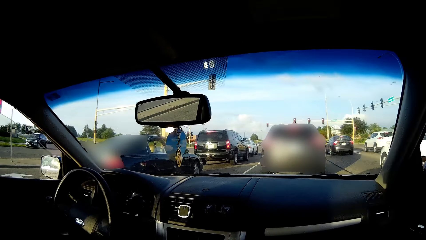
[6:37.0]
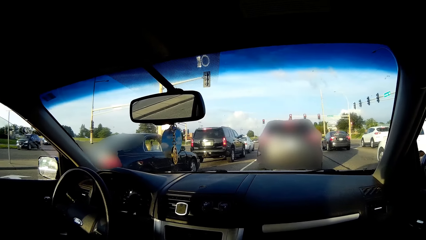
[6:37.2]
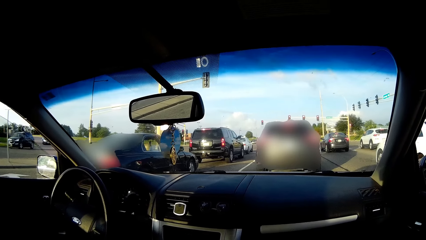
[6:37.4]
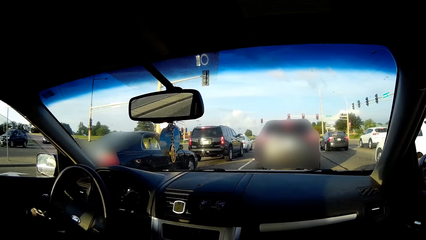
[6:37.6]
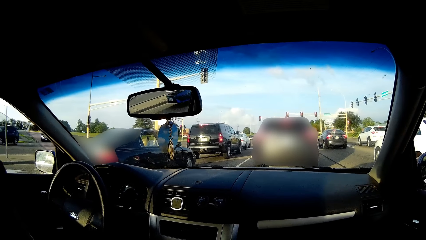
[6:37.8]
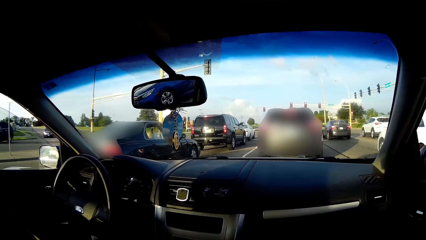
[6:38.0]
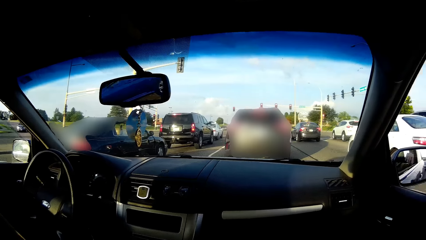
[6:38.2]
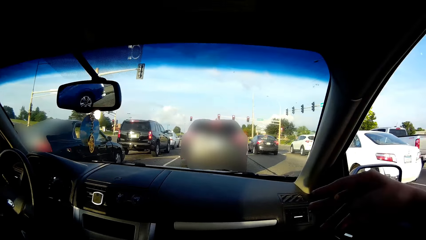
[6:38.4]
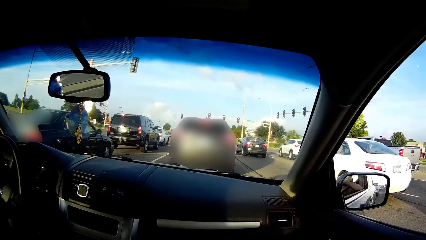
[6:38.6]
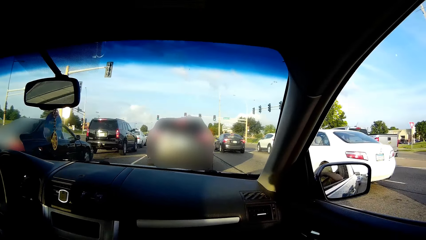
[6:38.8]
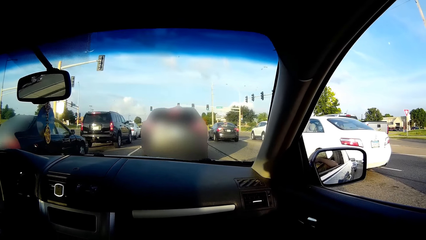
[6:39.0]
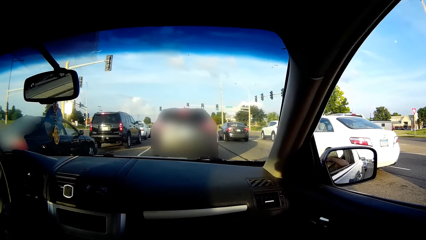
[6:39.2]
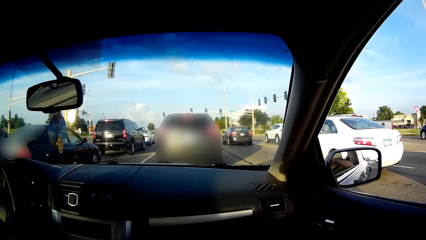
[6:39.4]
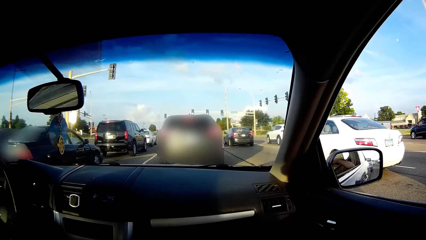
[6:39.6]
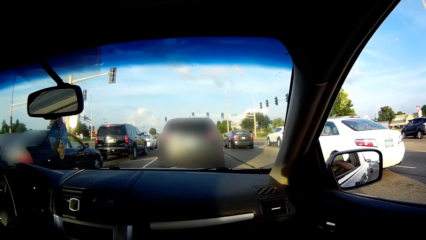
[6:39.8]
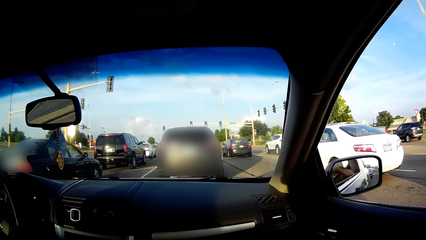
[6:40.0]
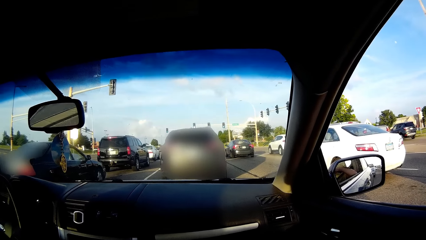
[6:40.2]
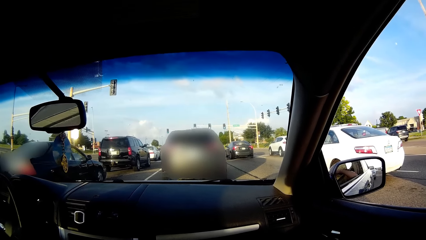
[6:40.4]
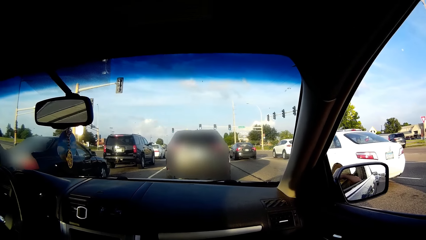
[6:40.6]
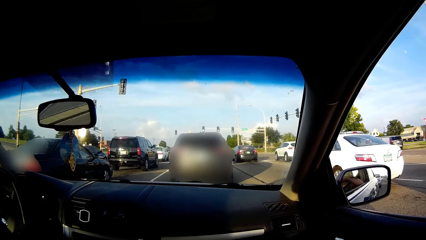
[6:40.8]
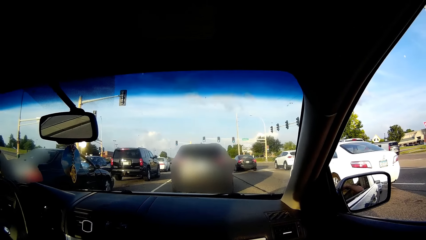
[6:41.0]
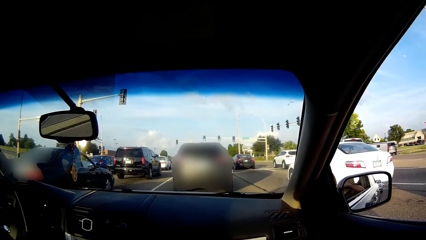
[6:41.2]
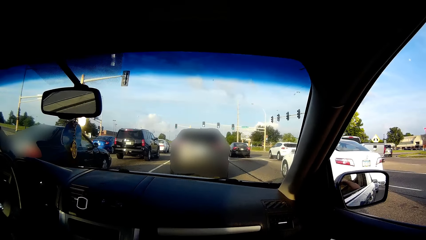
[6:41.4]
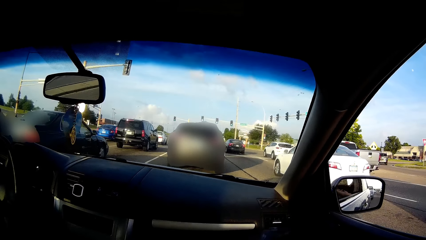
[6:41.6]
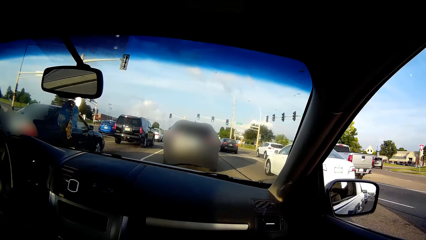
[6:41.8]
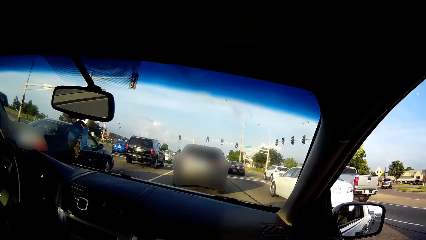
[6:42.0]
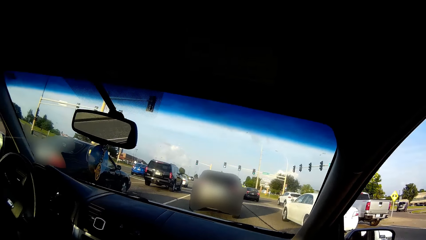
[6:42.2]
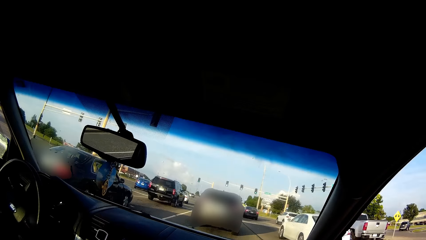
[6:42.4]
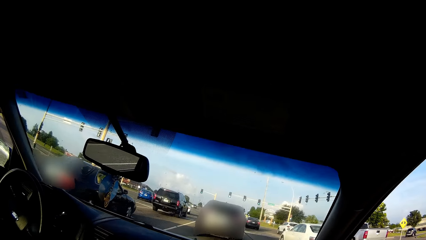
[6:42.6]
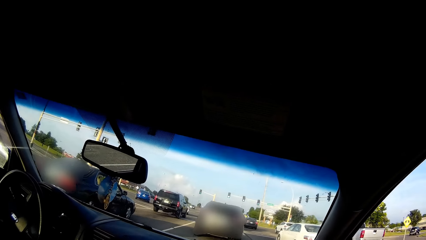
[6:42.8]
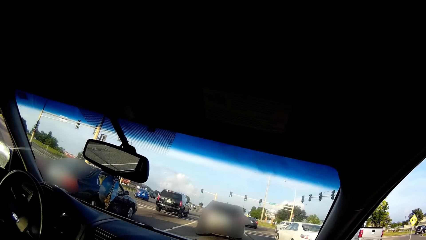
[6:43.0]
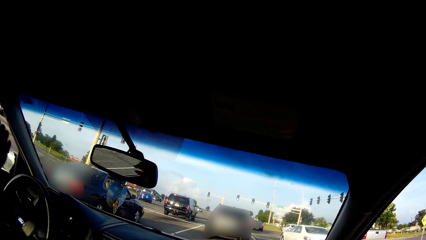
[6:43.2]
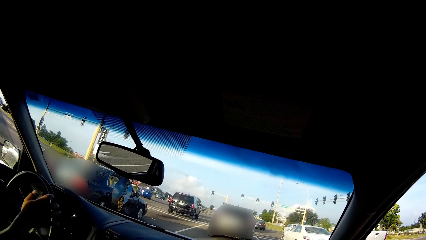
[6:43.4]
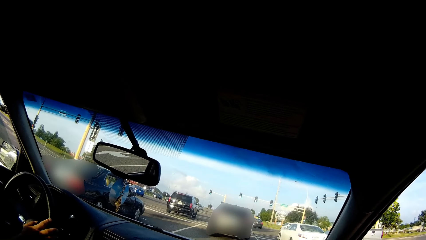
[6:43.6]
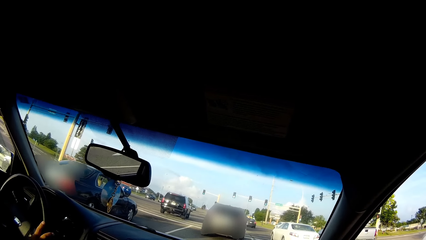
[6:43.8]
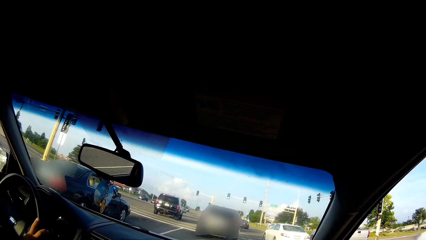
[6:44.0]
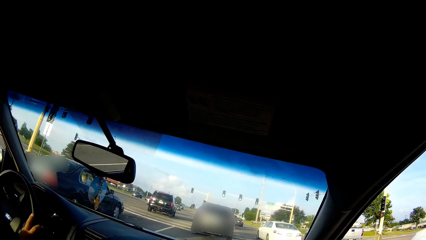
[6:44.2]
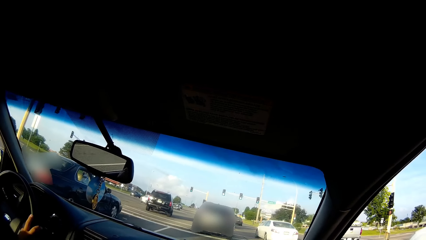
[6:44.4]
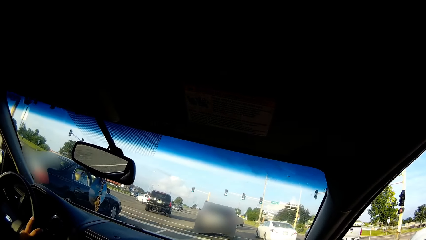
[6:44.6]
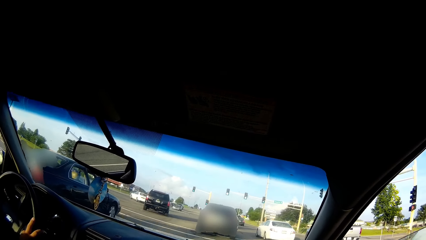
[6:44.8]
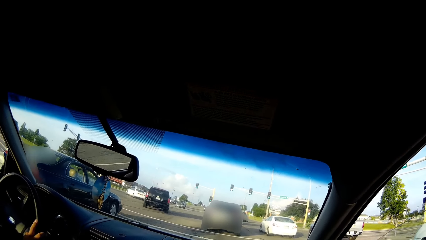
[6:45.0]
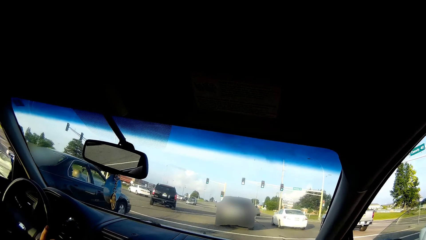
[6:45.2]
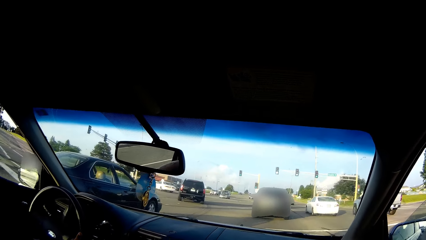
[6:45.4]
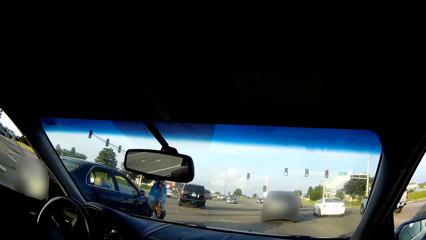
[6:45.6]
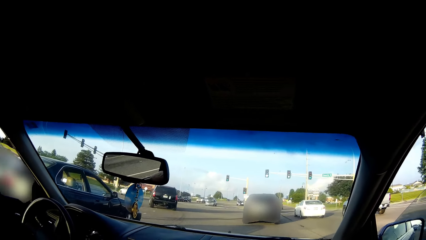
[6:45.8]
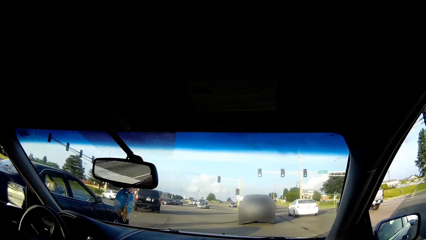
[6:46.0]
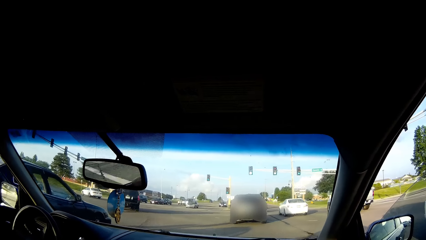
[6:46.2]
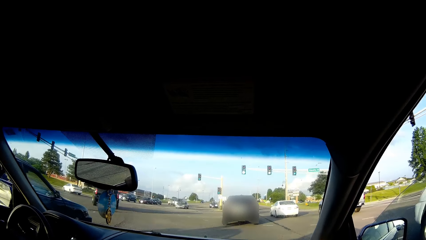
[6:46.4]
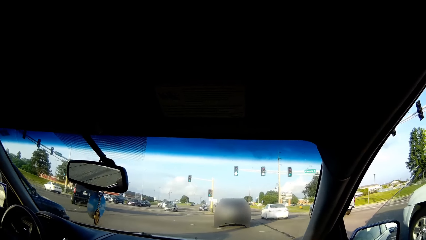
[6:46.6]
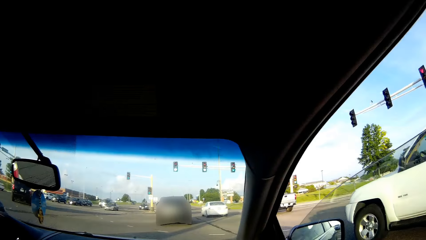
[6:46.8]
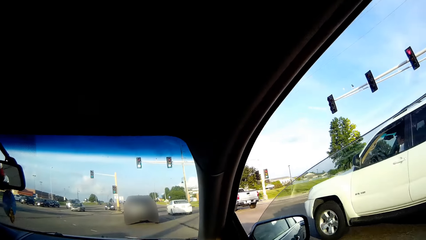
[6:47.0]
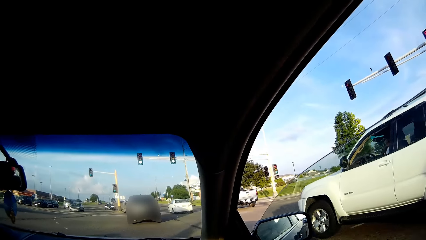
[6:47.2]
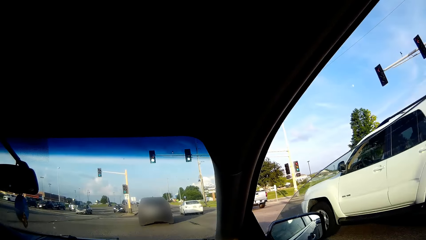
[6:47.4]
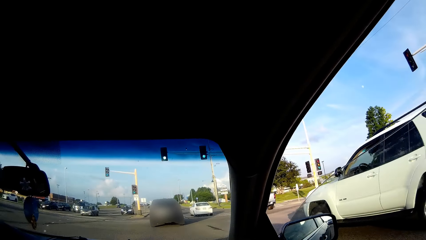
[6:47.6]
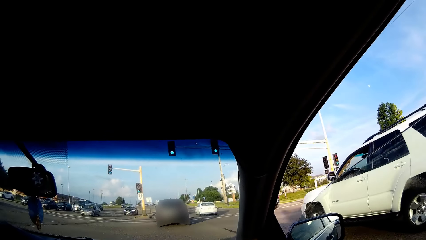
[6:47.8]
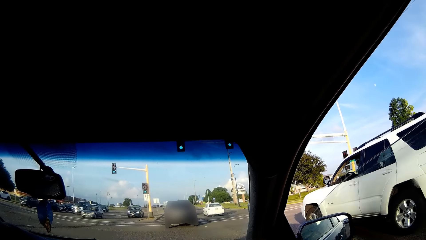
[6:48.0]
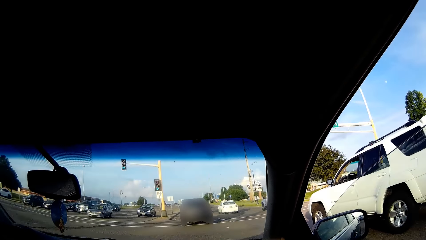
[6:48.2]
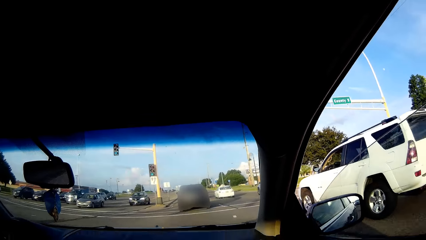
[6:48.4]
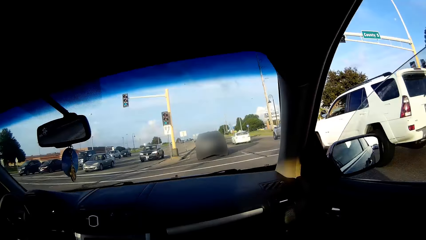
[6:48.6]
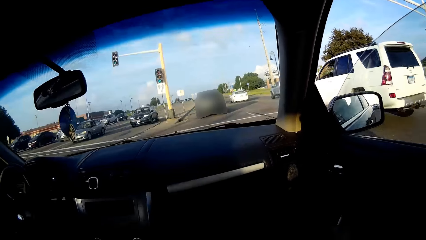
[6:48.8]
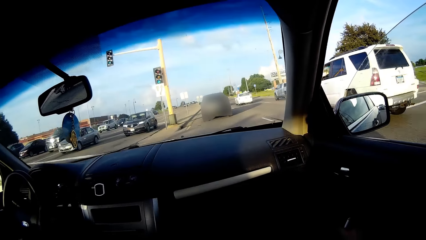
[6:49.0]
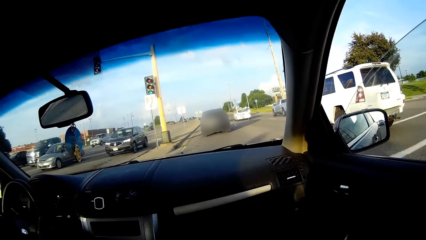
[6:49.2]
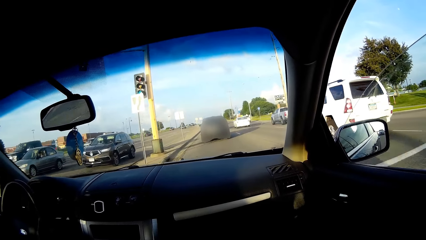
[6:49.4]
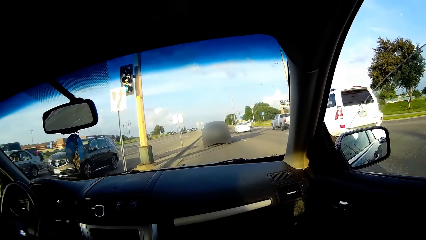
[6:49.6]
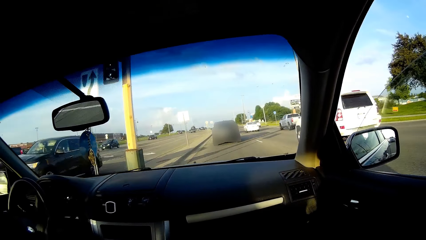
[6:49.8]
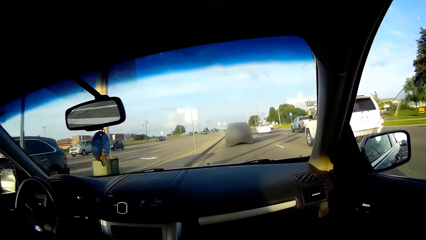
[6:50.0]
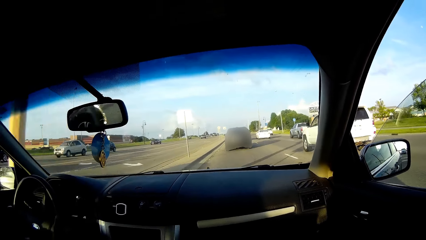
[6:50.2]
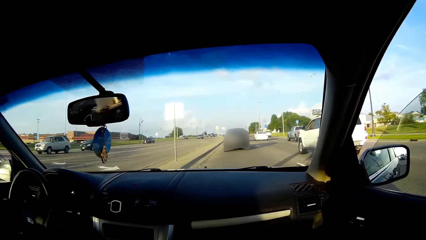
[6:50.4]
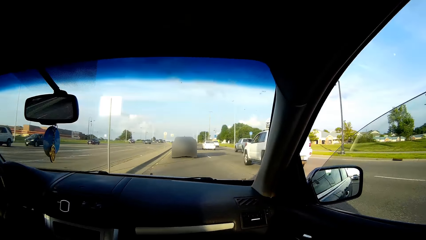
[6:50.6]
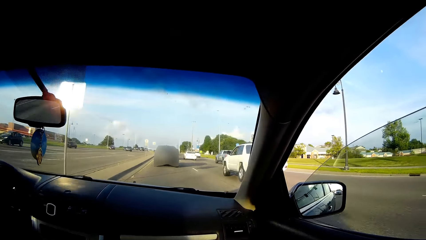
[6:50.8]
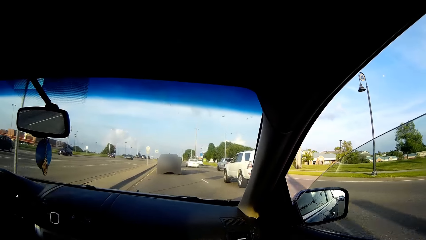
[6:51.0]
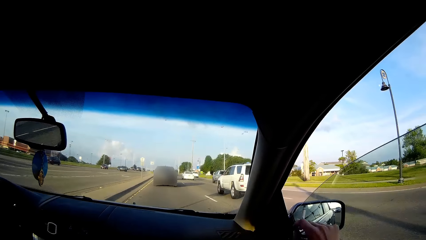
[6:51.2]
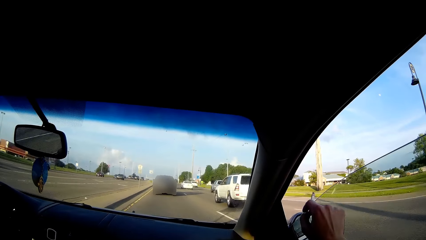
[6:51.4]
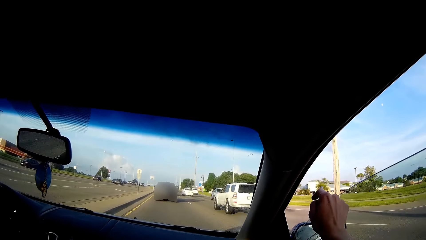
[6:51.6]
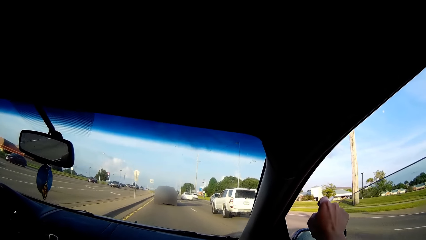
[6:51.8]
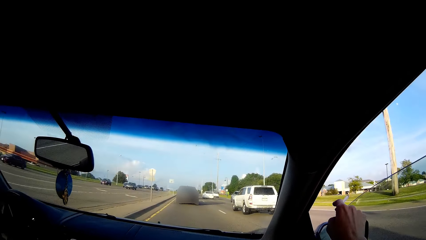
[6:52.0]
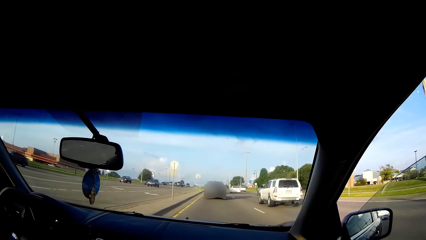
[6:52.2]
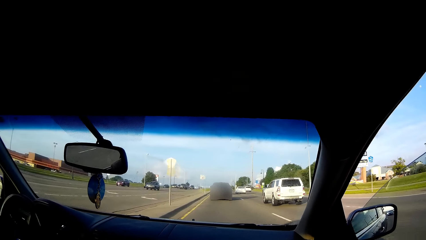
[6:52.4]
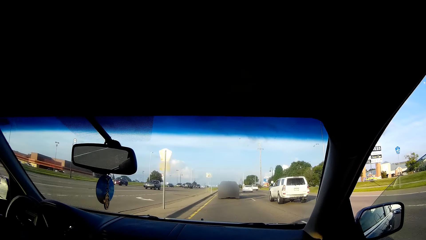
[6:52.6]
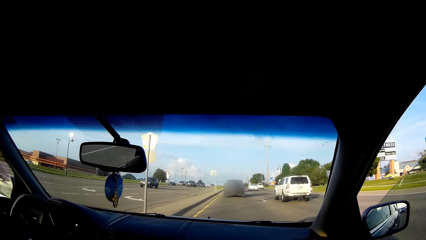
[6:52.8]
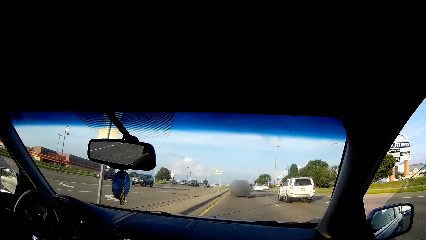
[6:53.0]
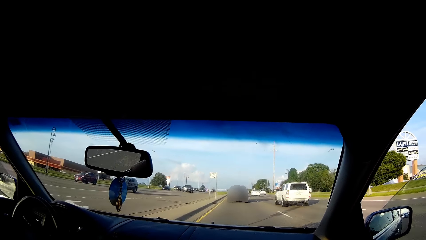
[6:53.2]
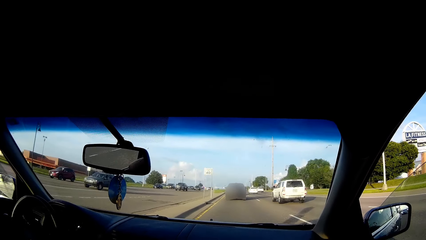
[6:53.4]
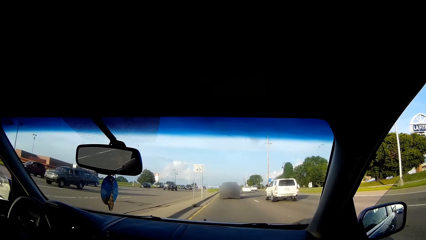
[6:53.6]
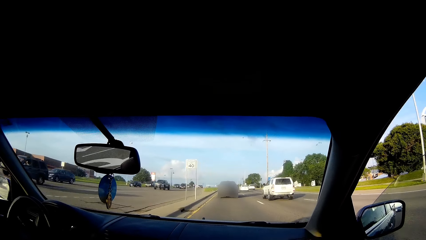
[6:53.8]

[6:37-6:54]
The camera wearer withdraws her right hand into the car. She looks around. A man drives the car with both hands on the steering wheel. The camera wearer interacts with the man. She laughs. She shakes ashes off the cigarette in her right hand on the road through the window. She withdraws her right hand into the car.
